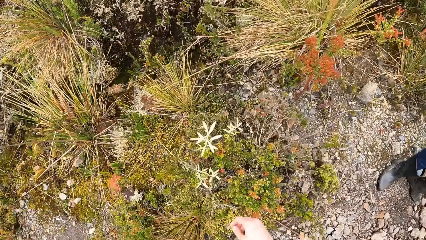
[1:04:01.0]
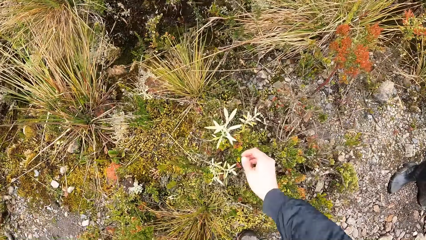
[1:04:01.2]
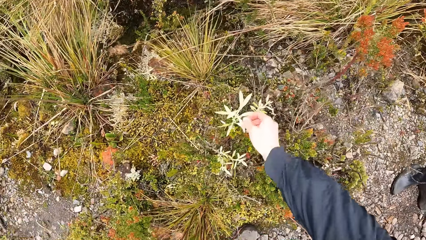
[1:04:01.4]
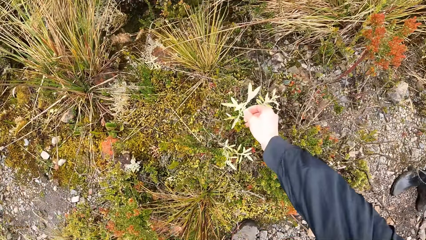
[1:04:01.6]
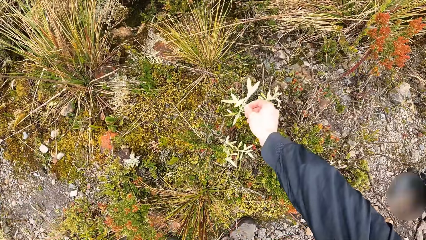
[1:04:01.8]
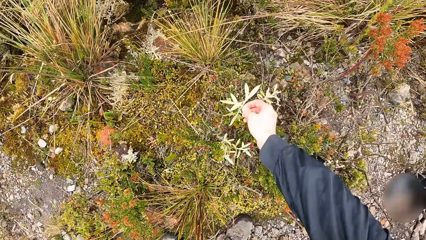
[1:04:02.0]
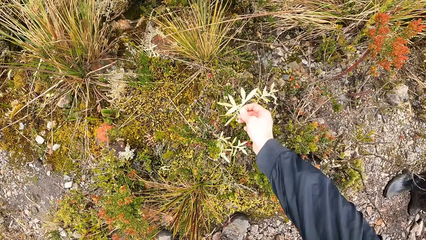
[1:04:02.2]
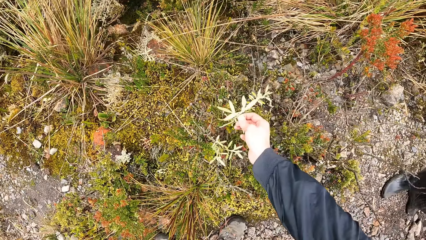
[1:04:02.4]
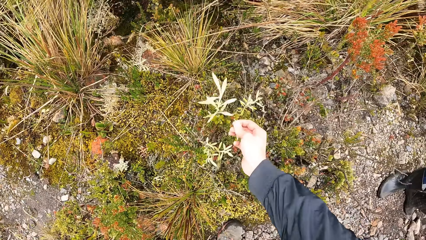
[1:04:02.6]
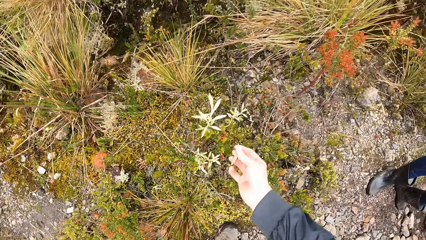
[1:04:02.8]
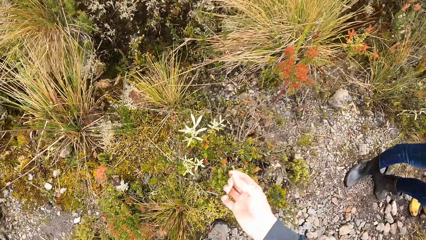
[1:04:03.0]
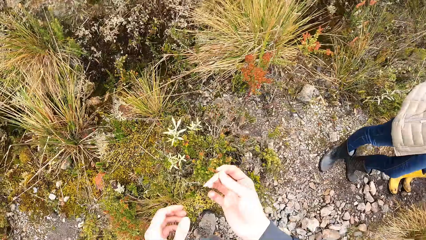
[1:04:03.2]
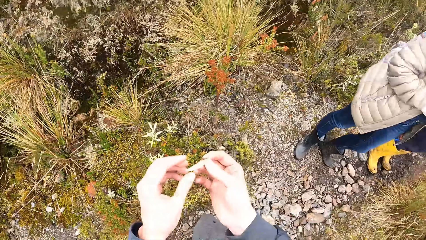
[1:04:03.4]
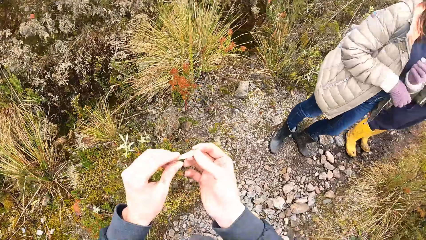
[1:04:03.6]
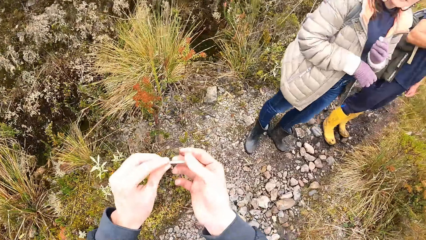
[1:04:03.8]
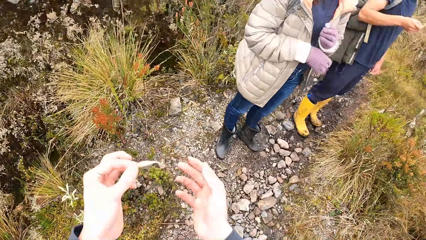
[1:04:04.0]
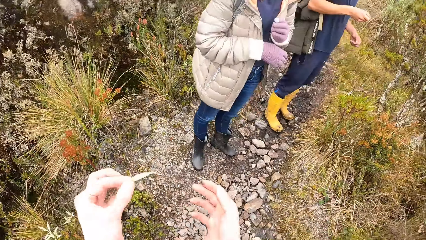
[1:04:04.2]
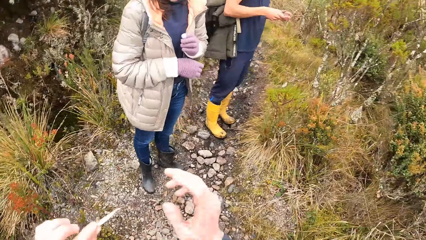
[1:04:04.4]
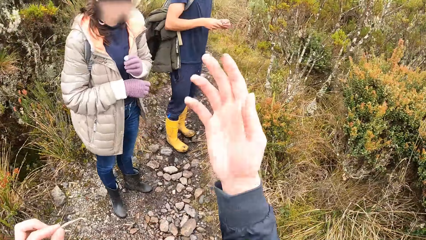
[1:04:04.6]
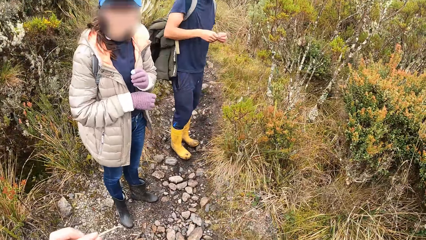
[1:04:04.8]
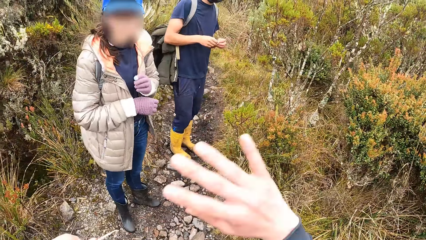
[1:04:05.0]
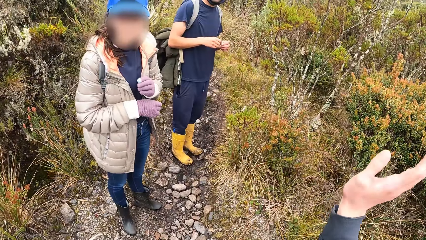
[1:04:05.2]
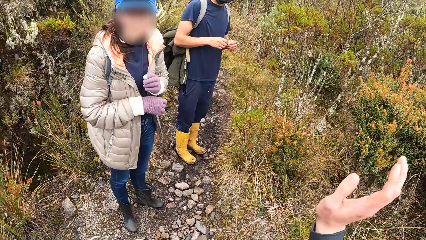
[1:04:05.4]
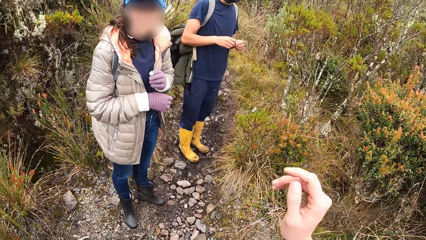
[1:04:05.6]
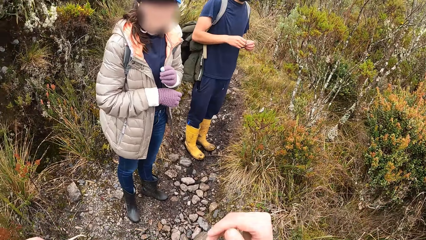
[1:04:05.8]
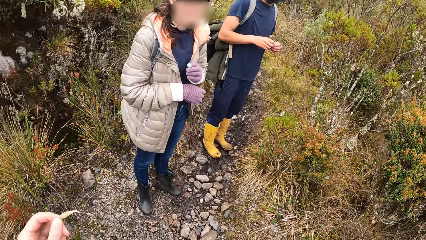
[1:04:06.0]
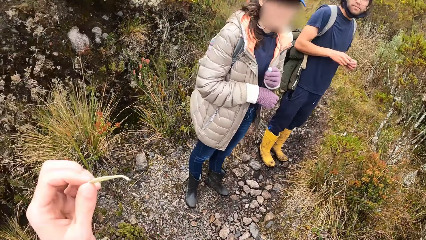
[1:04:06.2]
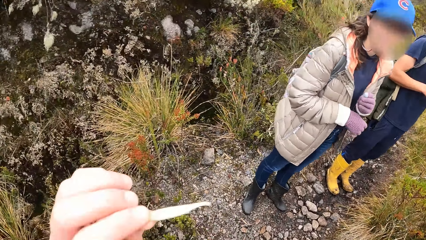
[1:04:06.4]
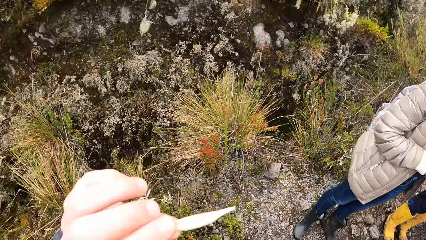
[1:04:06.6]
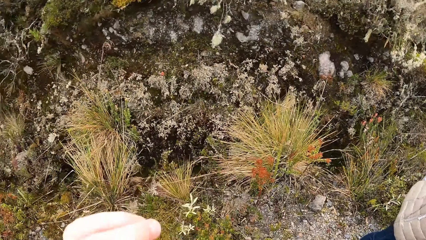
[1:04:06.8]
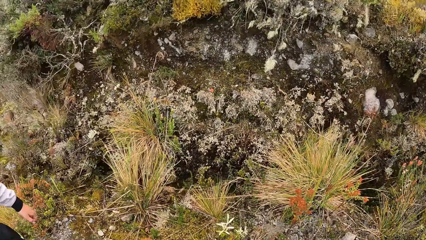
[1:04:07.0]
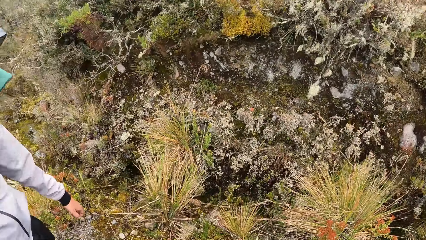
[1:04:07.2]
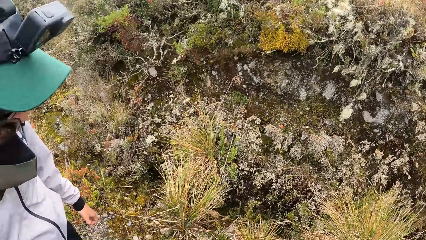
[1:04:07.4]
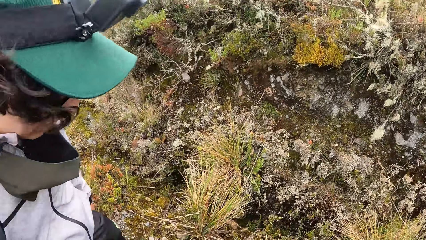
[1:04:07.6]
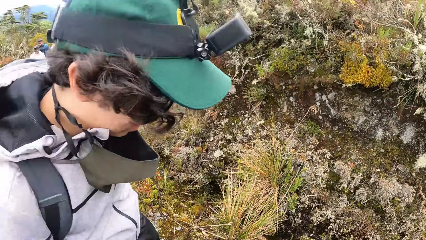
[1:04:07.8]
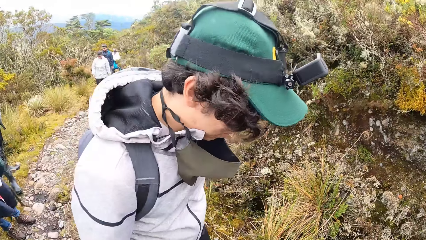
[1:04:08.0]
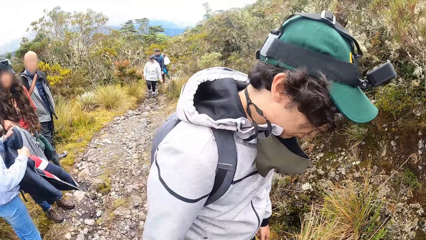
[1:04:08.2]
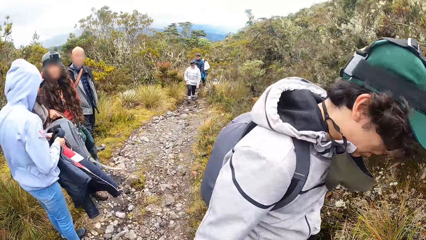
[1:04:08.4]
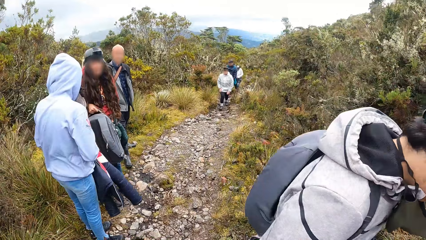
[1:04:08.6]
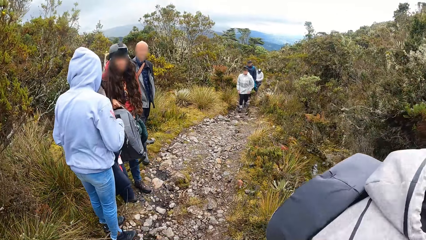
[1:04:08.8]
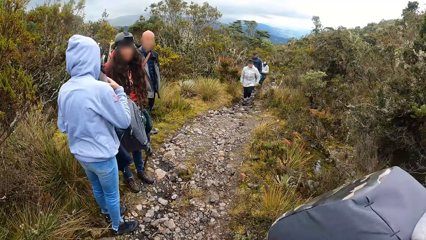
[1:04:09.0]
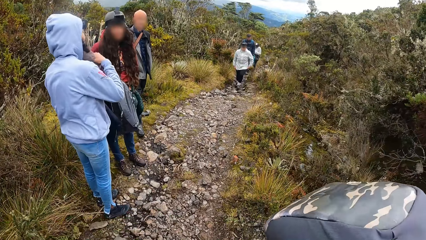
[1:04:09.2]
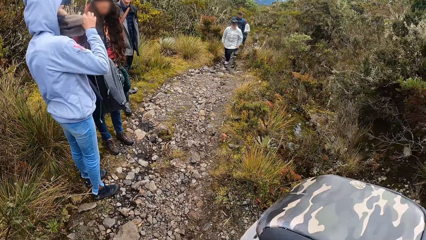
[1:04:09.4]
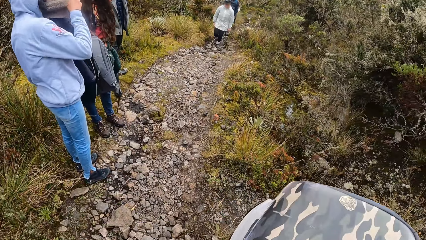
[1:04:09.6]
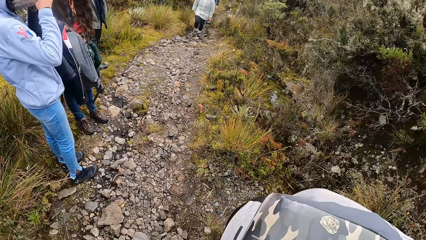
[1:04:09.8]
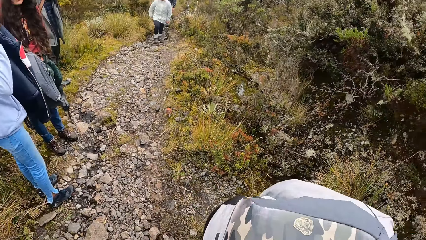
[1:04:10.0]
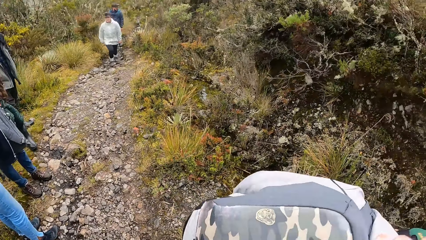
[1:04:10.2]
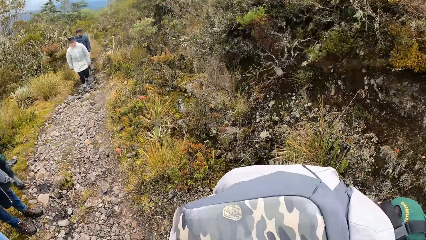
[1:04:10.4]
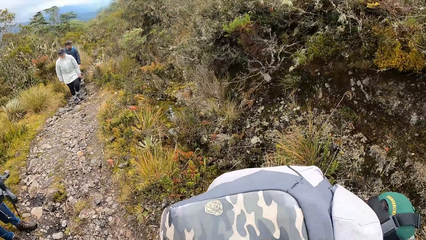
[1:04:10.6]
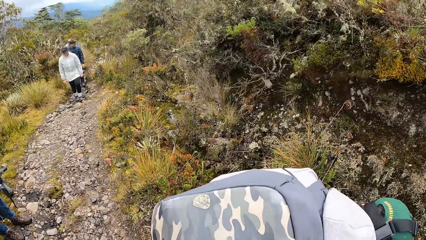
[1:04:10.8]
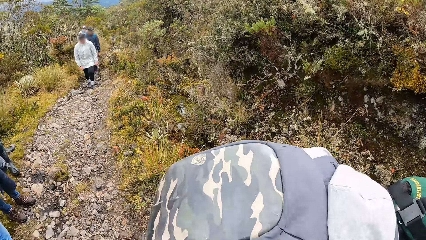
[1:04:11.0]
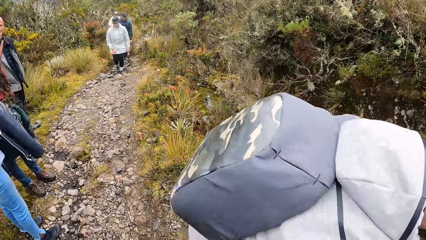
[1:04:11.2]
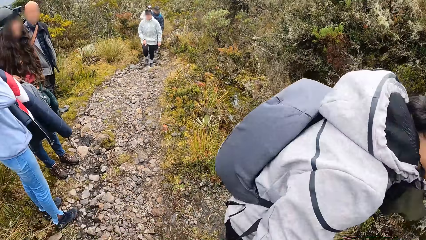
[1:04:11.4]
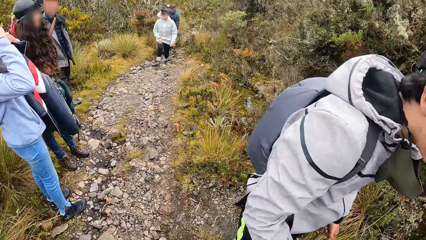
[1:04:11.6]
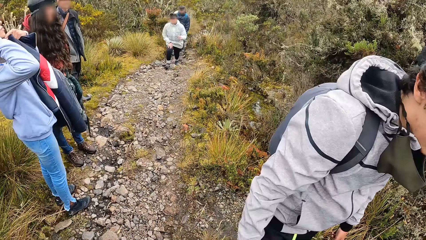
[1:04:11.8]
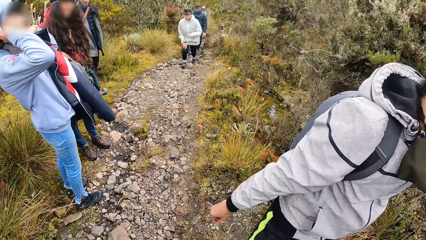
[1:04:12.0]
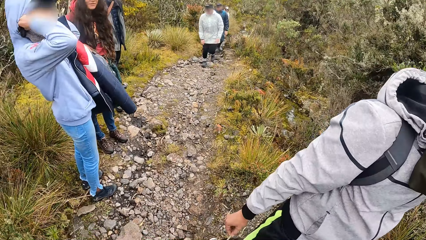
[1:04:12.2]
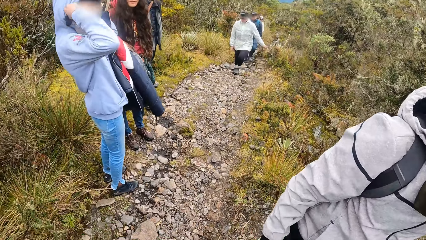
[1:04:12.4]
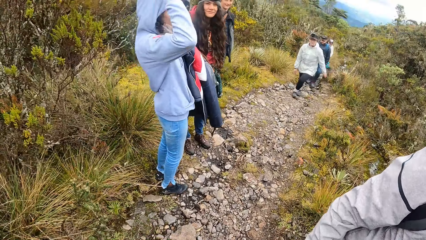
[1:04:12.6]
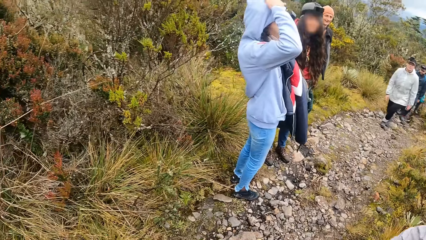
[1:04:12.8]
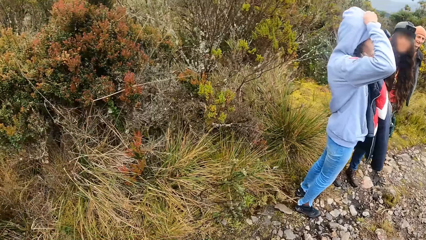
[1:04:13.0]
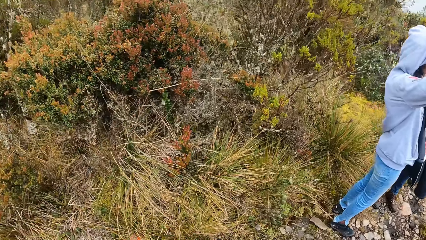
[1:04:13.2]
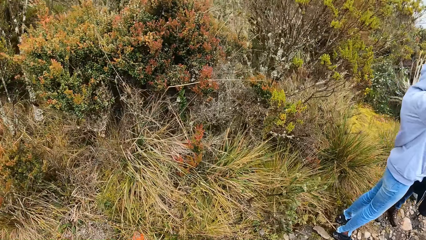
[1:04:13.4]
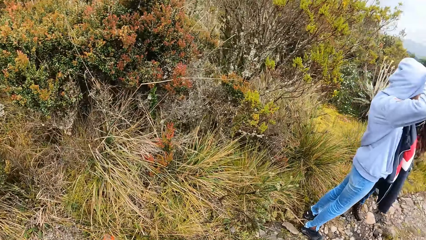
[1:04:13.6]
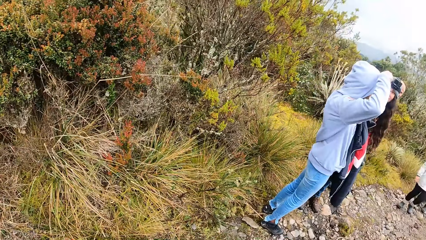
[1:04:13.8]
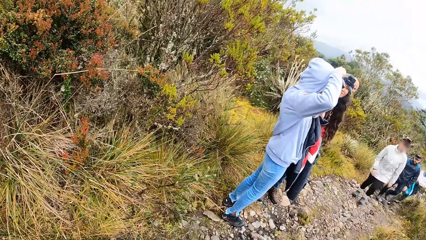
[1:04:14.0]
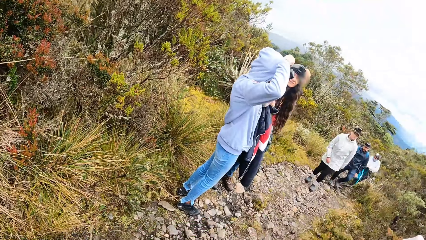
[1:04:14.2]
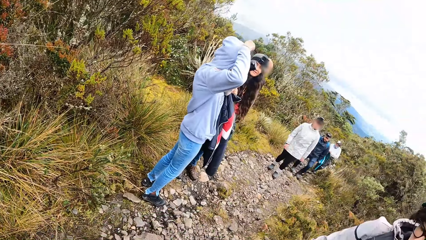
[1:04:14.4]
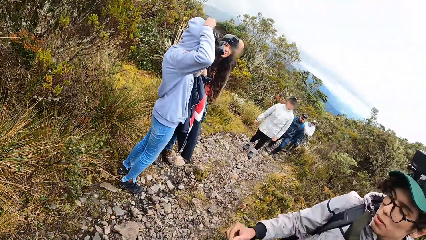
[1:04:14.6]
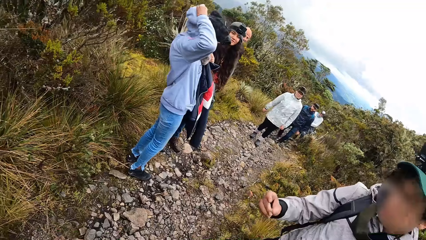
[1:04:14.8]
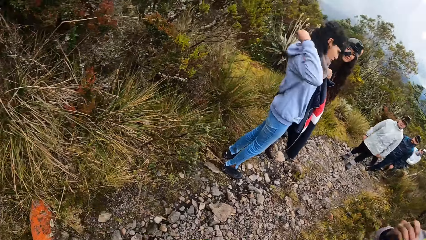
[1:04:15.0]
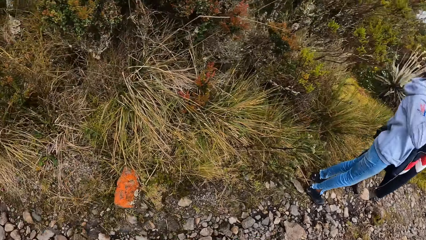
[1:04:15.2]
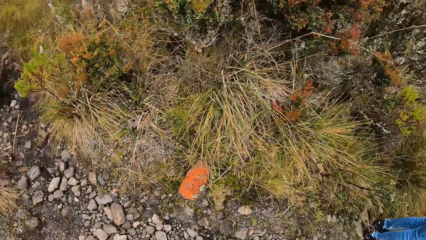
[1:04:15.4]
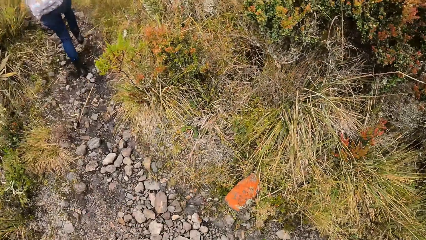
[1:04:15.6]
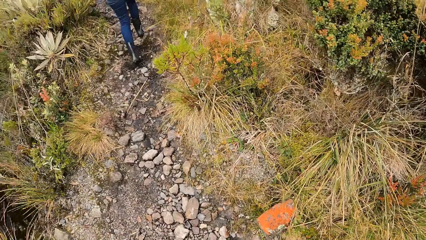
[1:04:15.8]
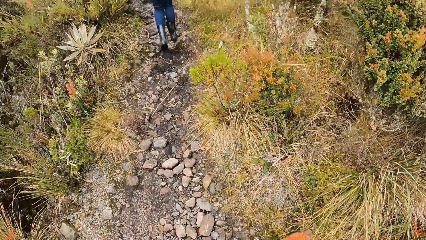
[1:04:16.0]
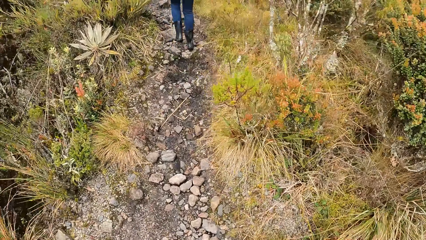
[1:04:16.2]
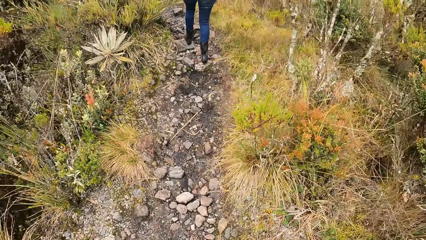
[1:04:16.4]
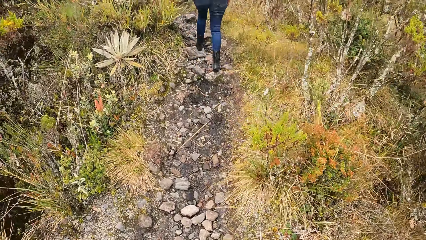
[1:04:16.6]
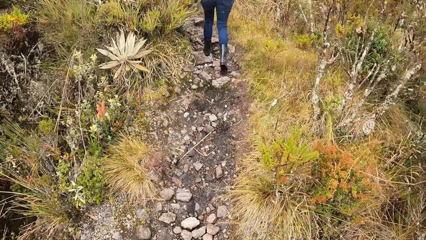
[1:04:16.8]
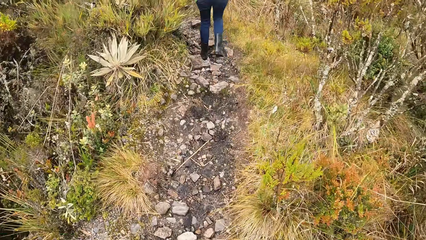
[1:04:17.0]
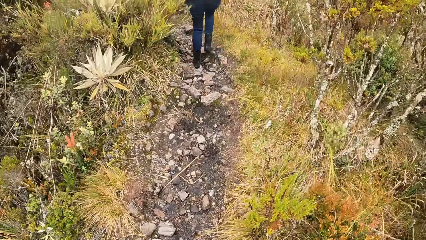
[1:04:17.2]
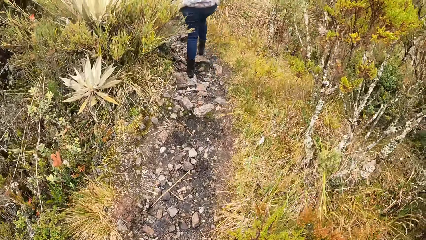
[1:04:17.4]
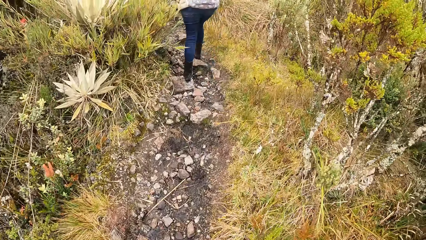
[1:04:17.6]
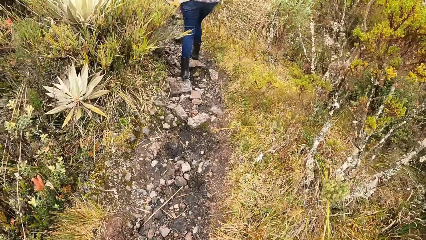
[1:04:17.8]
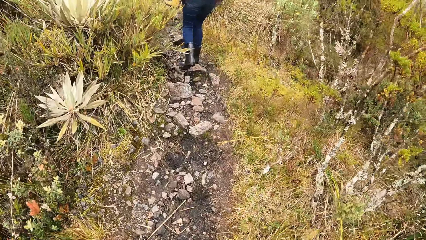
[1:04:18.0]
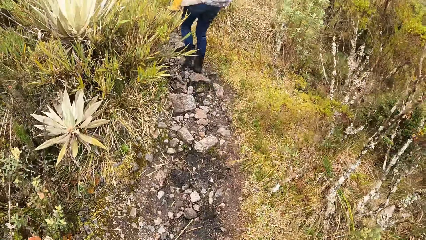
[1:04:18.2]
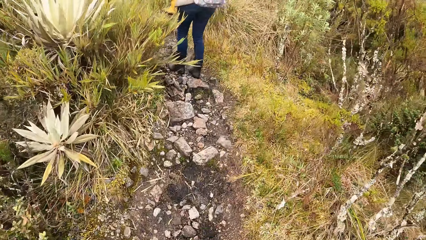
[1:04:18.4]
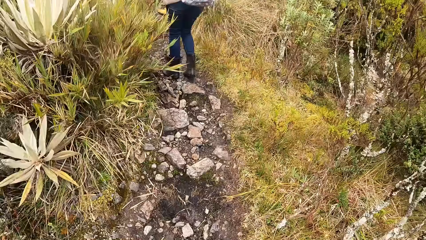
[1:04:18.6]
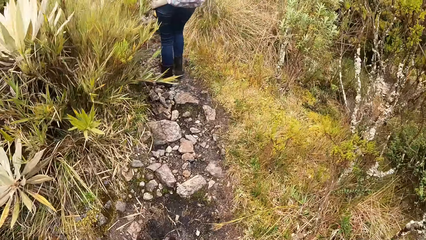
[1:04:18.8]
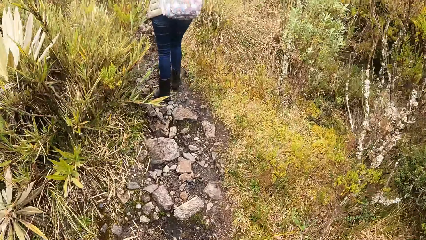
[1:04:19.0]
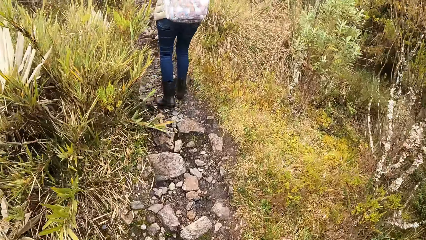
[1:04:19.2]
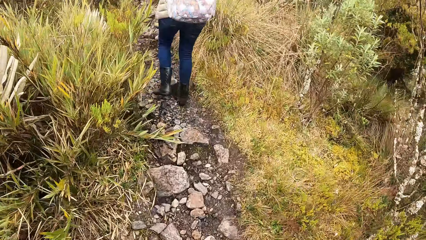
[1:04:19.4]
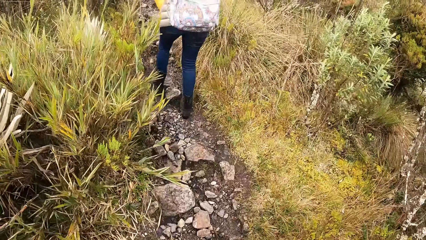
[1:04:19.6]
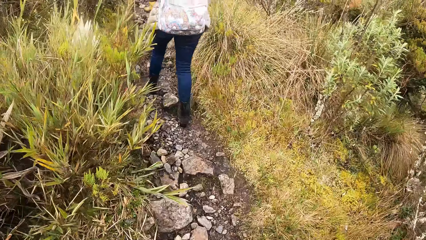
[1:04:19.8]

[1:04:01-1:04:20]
The camera wearer plucks a leaf. She cuts the leaf of a plant with her right hand. She shifts the leaf to the left hand. She does a hand gesture. She looks at the leaf. She turns around. The man bends down. The woman adjusts her hoodie with her right hand. The man gets up. The camera wearer walks along the pathway of the forest behind another woman. The other woman walks along the pathway of the forest.
